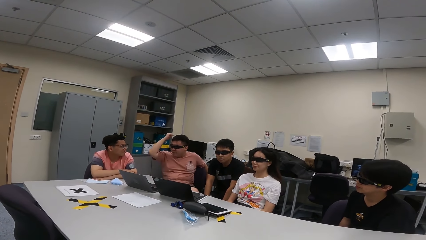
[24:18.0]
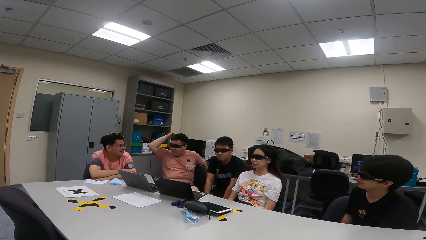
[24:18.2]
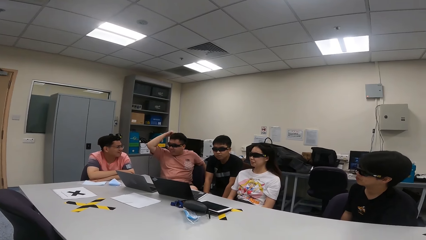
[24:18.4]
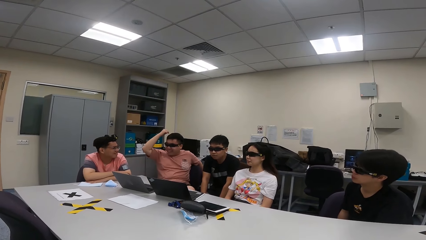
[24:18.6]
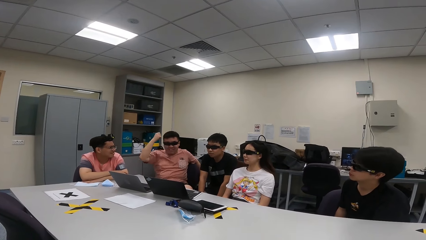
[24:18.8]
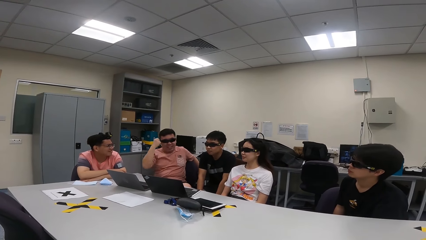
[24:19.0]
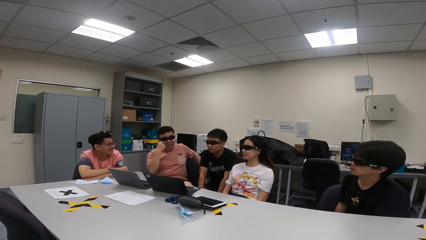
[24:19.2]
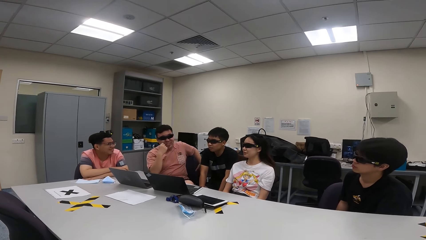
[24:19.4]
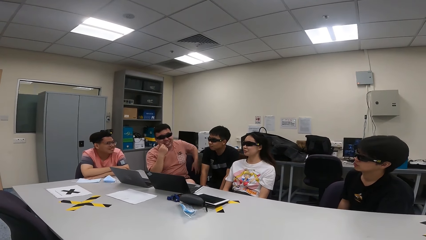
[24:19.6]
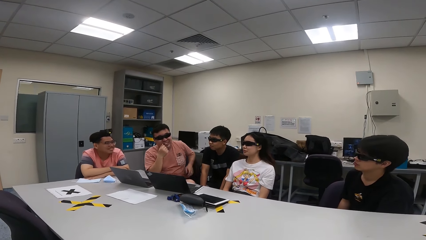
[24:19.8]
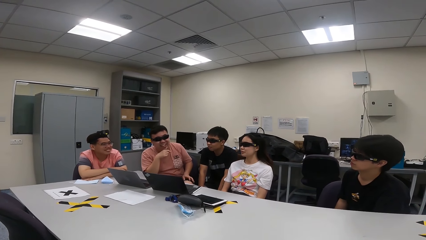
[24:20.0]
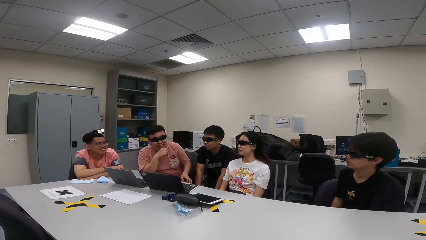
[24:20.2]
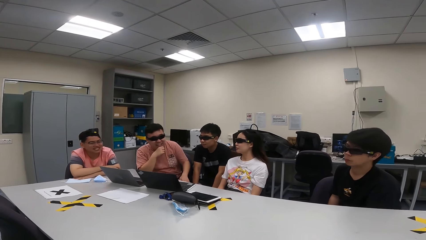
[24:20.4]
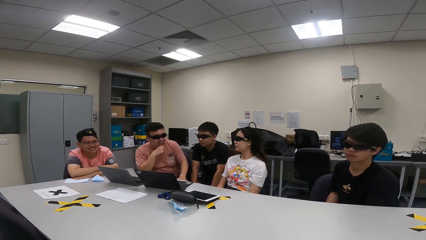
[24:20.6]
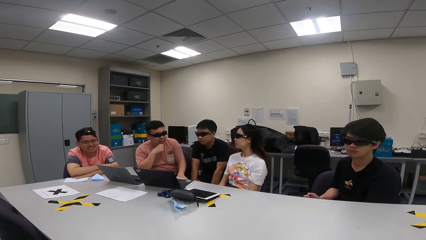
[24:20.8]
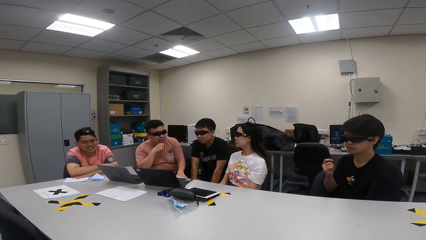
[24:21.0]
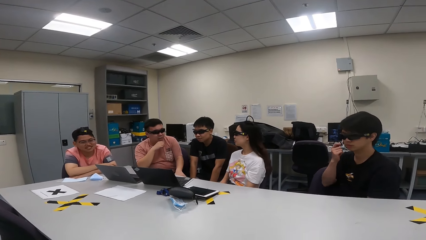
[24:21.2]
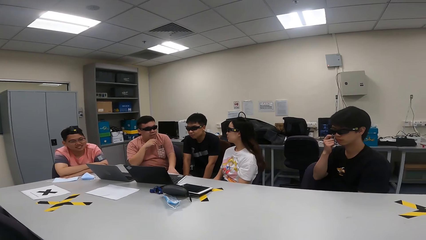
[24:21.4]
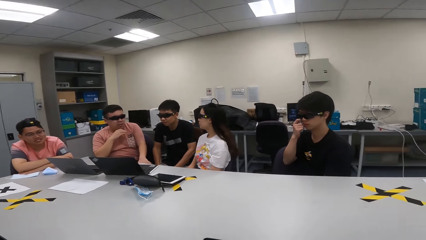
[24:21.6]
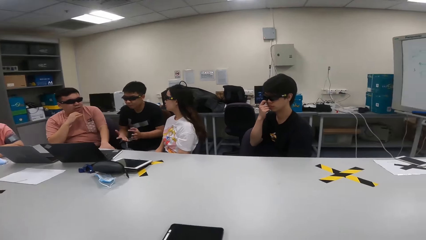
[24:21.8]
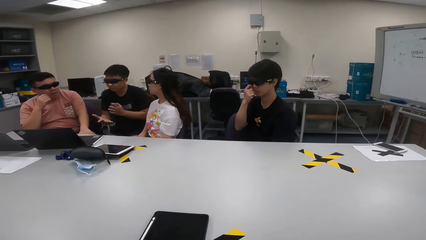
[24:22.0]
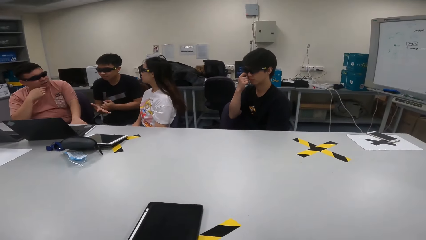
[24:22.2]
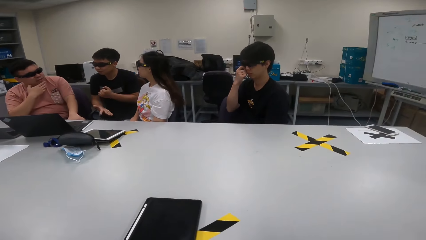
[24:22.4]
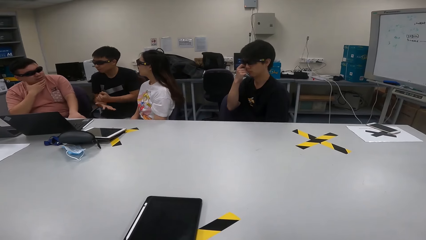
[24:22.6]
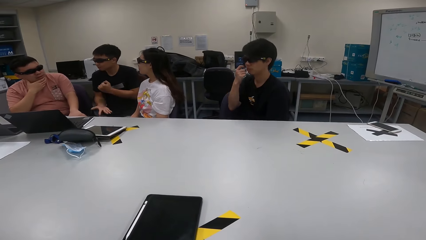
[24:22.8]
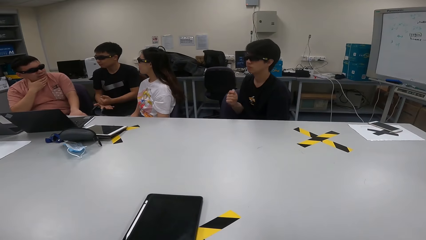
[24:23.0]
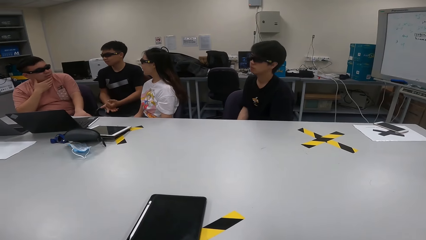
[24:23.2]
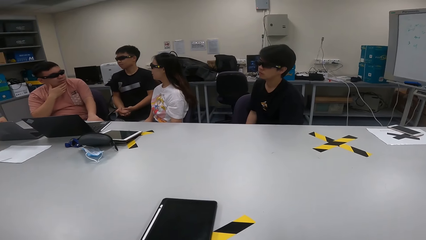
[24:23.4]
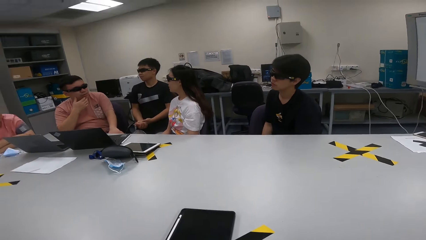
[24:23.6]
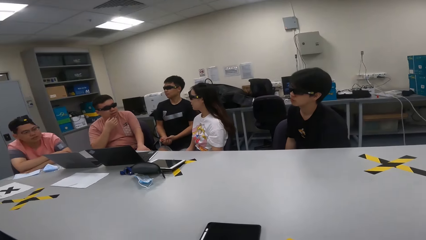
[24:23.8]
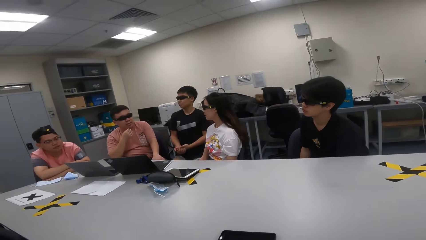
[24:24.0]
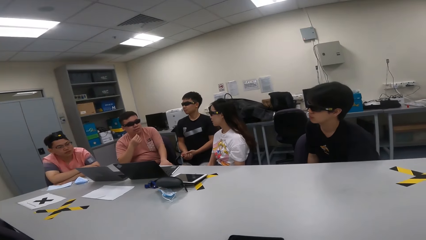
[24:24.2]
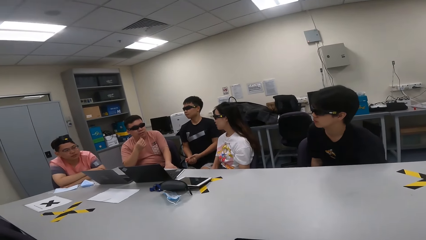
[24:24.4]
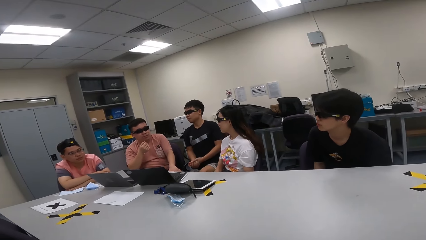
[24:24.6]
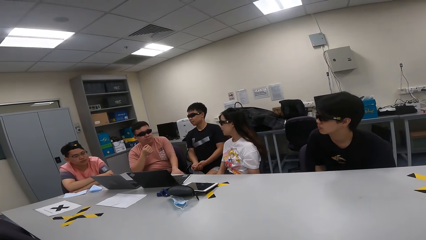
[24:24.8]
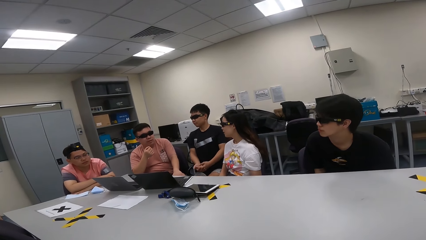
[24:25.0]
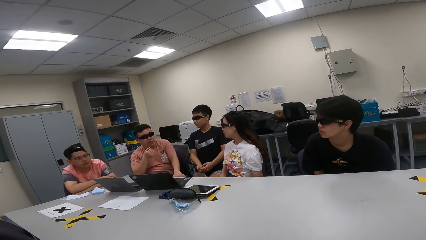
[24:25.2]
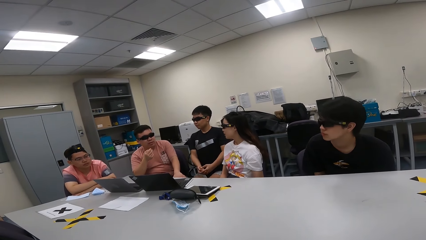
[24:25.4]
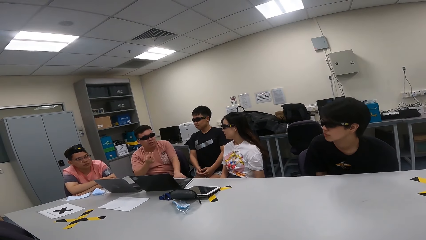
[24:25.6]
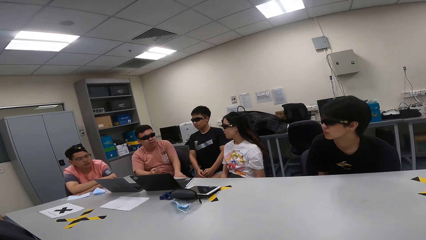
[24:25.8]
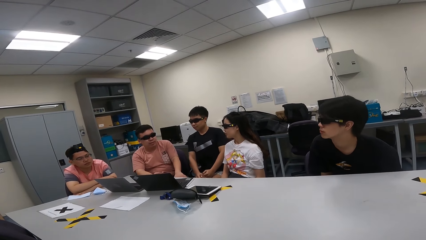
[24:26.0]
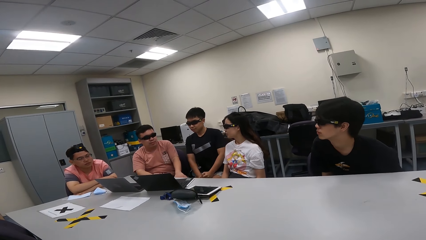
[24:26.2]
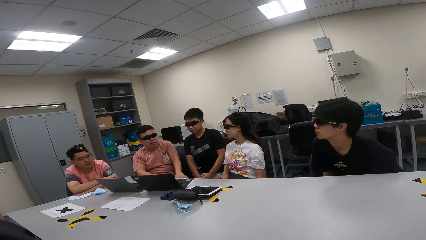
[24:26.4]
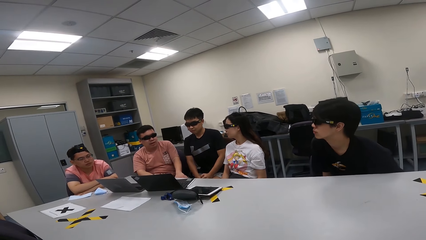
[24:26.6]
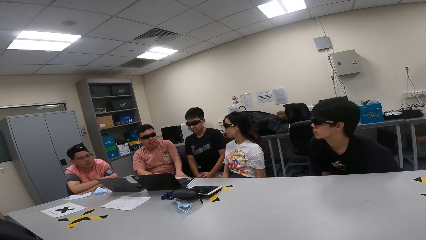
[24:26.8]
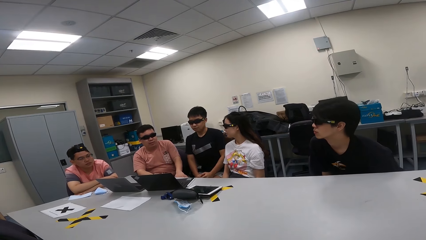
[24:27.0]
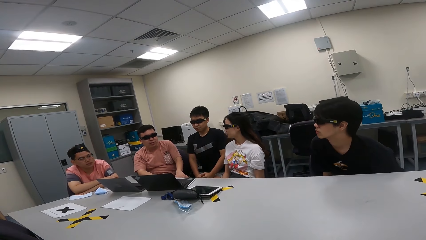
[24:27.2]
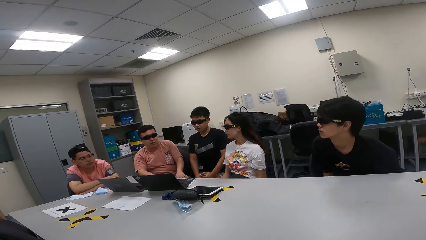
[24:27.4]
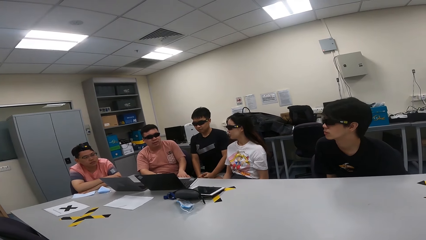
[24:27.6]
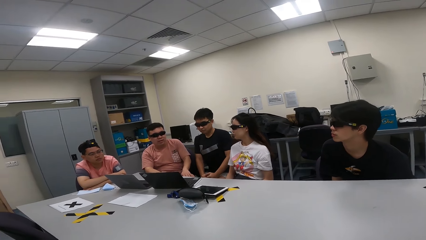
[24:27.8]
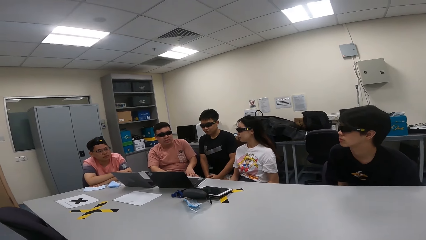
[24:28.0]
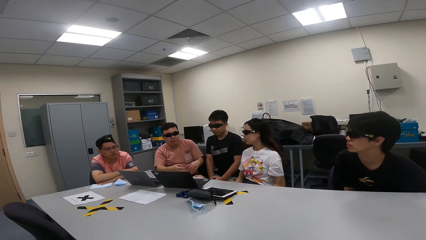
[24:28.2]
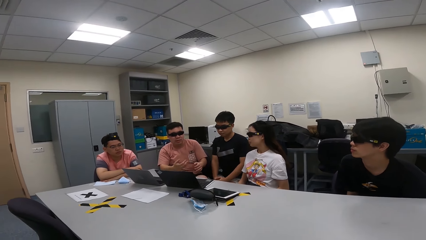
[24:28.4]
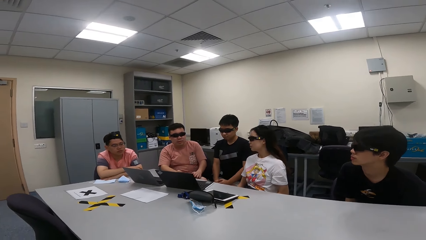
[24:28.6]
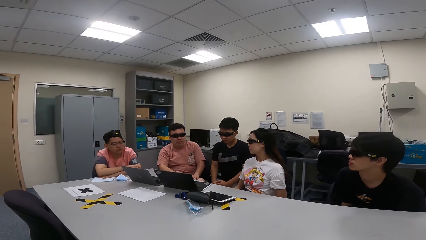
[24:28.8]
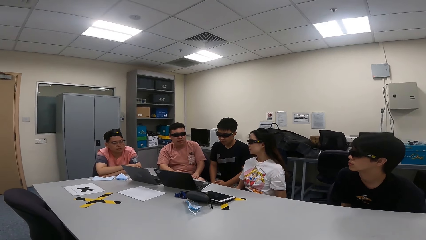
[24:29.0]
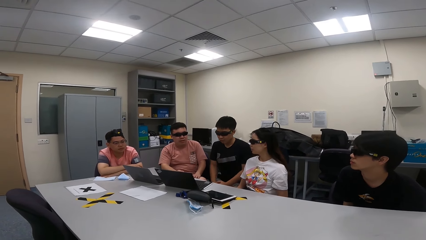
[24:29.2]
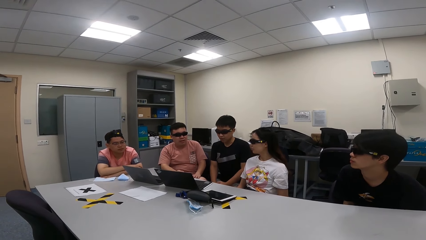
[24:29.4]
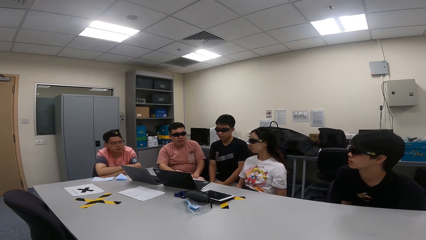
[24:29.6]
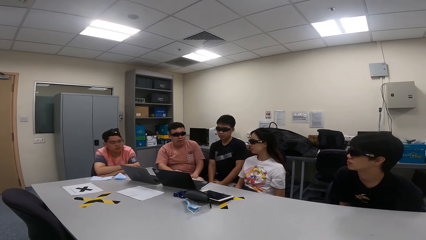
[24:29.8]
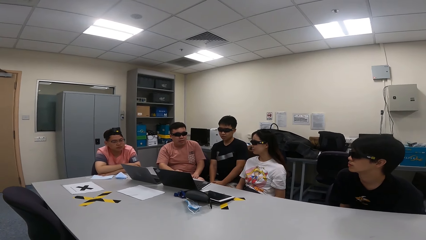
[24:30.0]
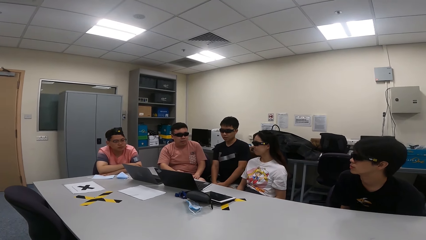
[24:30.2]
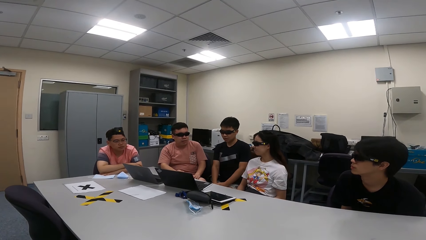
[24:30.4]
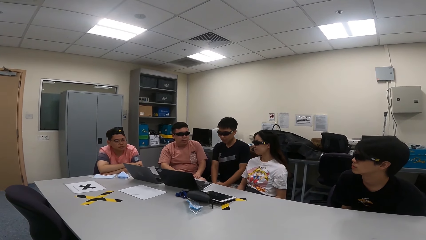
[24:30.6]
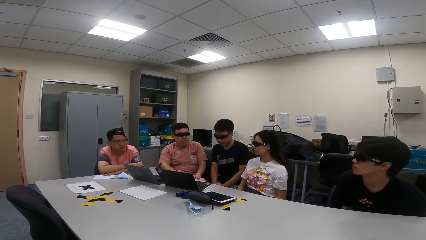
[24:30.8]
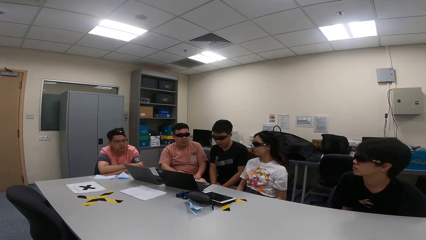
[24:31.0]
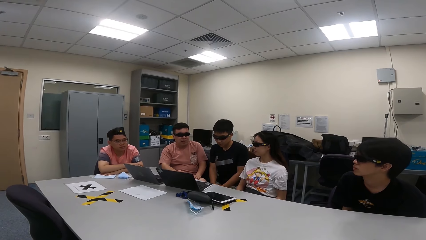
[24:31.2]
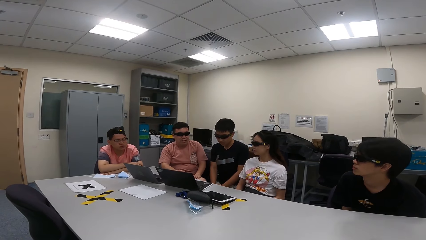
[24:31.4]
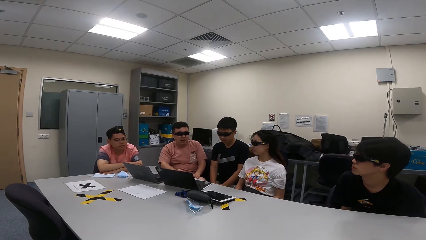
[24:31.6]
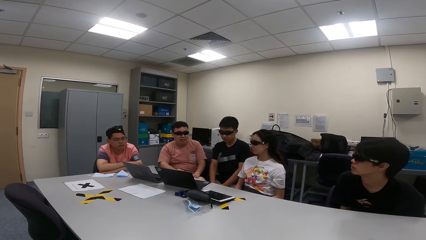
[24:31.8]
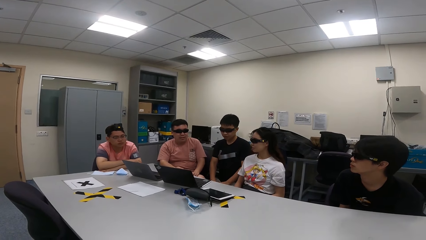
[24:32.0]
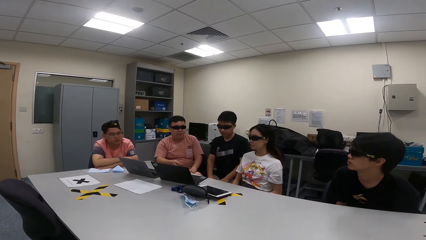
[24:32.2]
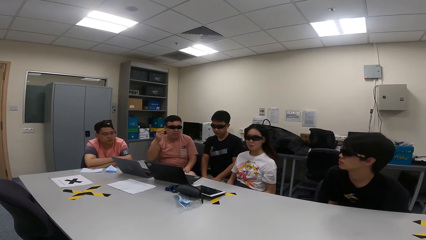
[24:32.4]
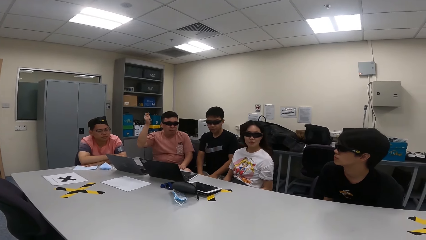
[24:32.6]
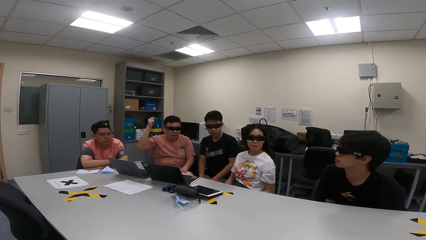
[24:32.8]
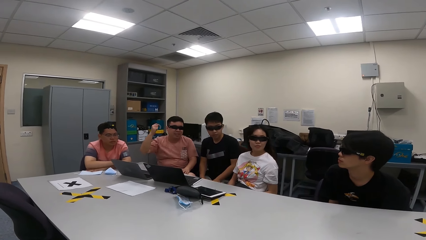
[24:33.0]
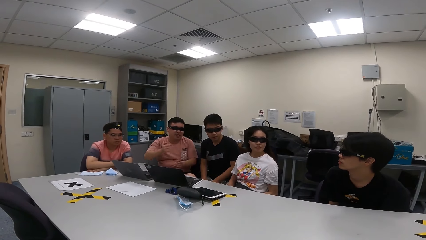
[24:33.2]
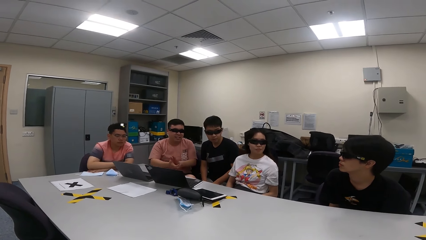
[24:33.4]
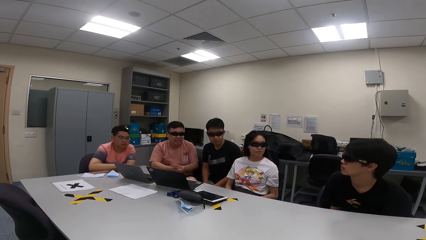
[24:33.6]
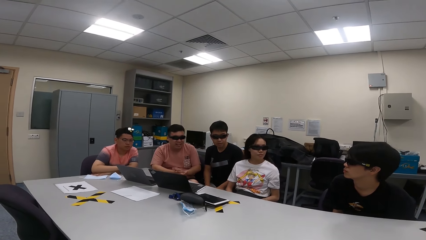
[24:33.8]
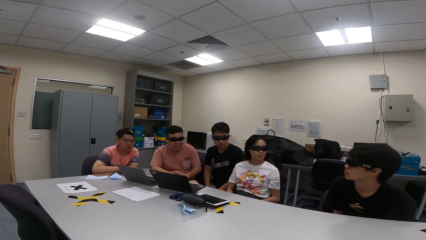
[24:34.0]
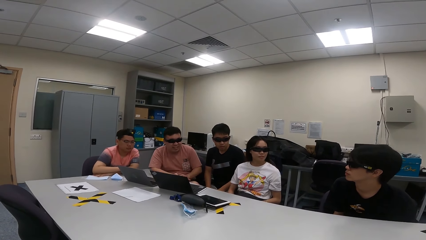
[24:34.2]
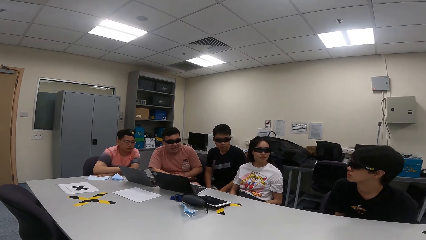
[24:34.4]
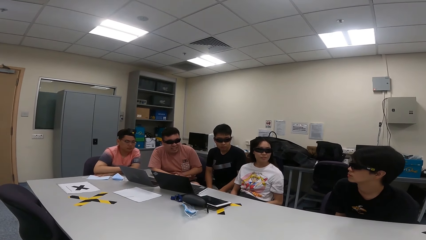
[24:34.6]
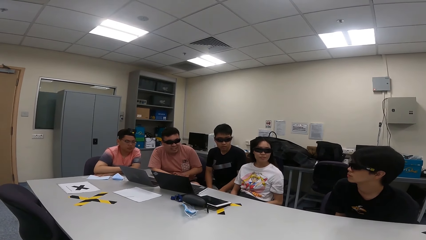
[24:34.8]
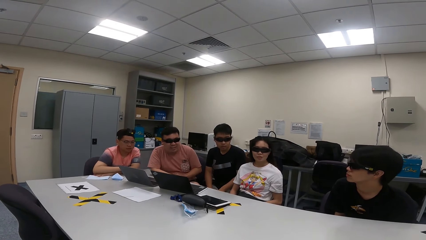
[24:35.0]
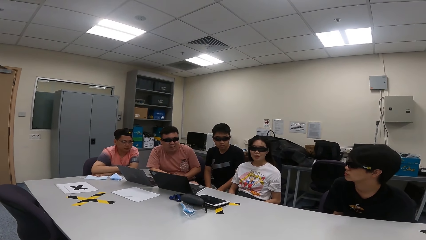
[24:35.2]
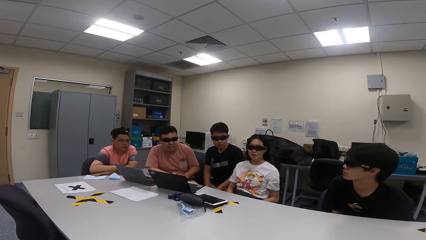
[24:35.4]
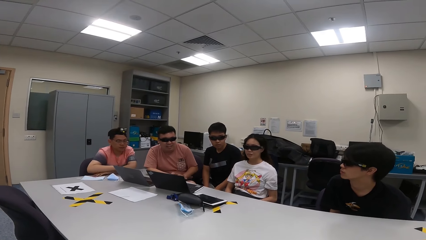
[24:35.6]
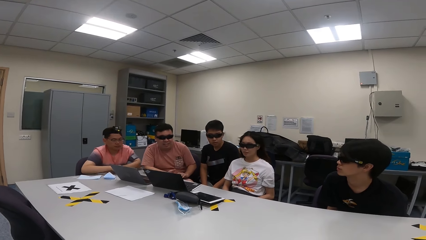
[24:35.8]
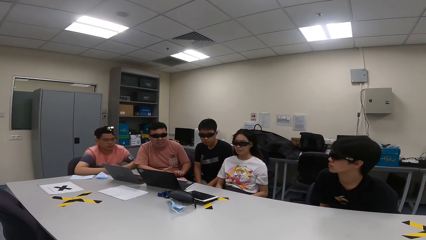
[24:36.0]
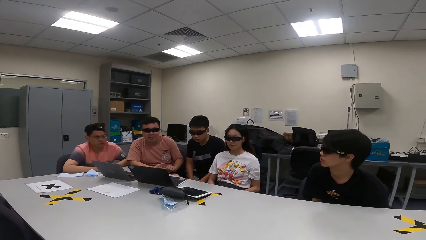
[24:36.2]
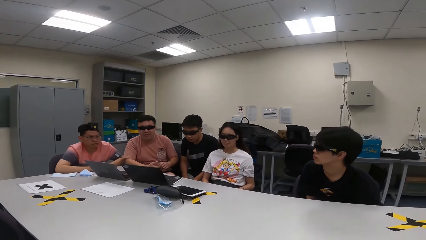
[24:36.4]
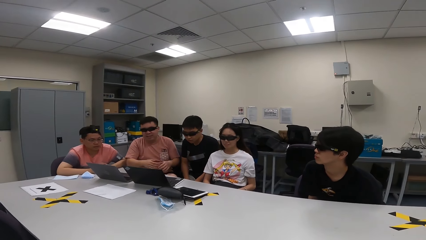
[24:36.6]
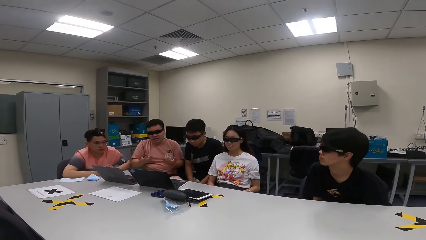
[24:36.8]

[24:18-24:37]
A person puts a hand on a table. Another person touches the face. A man demonstrates with his hands. A third person hits the palm. The first person sways hands in the air. The first person sways hands in the air again.
